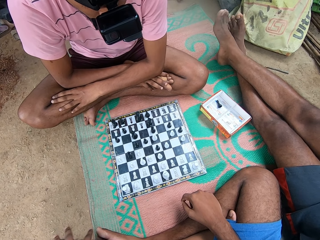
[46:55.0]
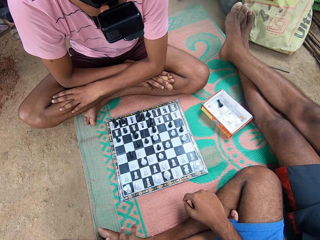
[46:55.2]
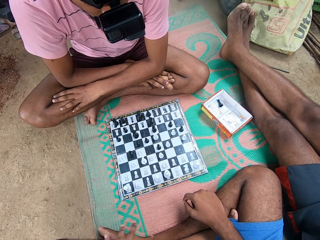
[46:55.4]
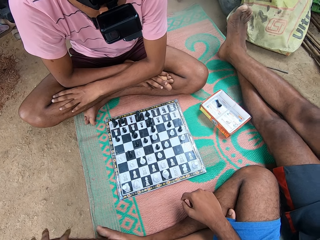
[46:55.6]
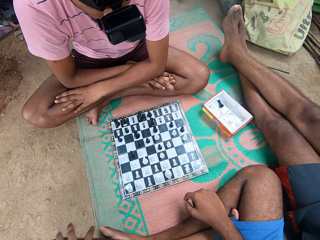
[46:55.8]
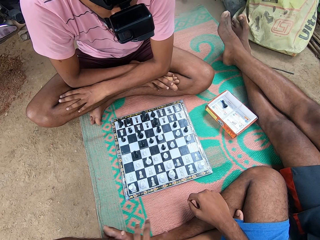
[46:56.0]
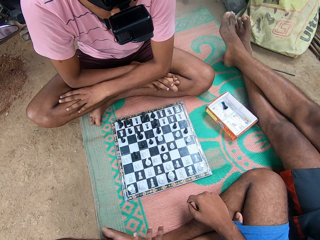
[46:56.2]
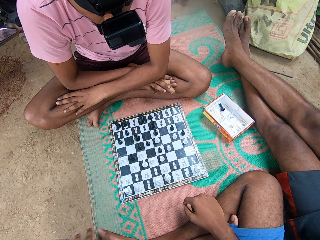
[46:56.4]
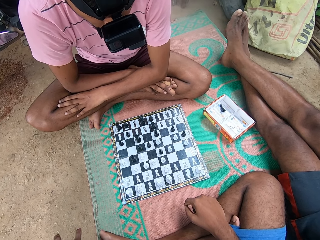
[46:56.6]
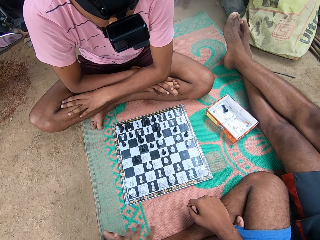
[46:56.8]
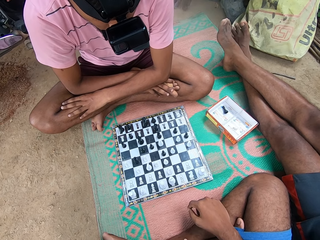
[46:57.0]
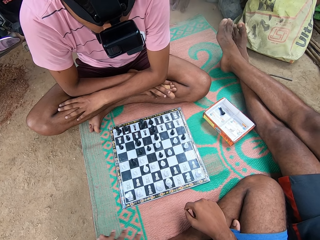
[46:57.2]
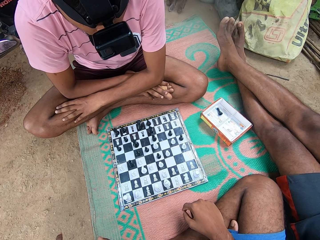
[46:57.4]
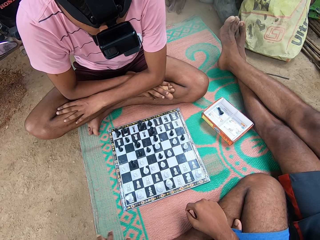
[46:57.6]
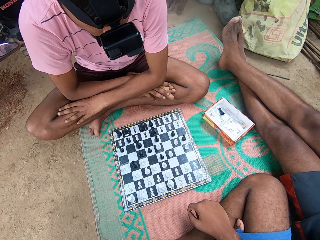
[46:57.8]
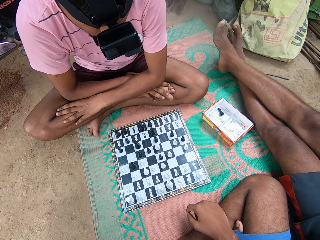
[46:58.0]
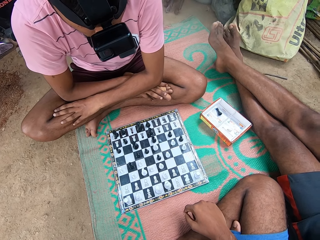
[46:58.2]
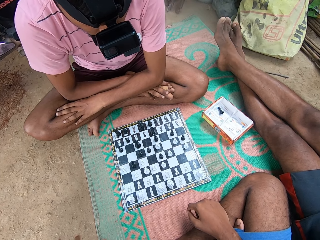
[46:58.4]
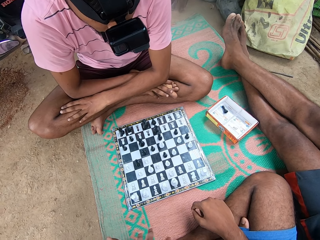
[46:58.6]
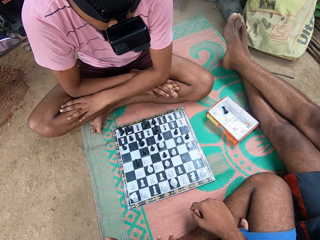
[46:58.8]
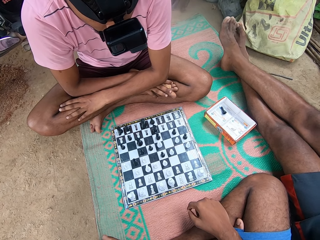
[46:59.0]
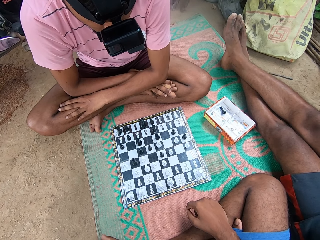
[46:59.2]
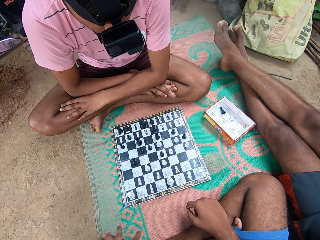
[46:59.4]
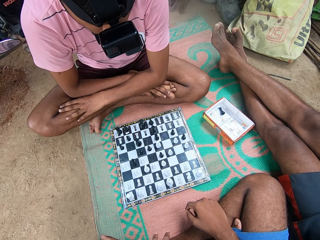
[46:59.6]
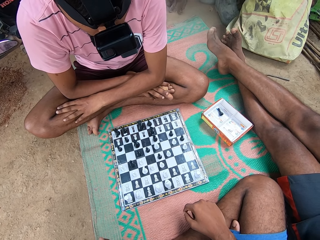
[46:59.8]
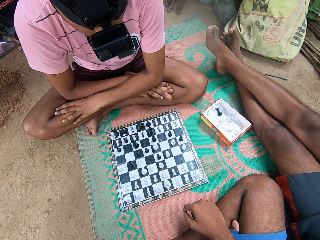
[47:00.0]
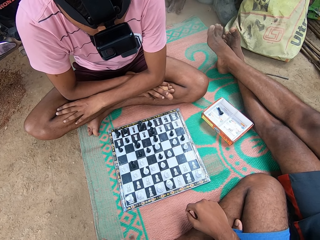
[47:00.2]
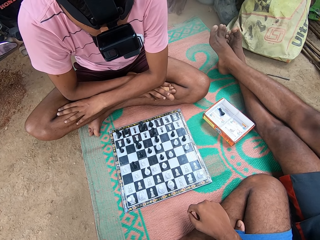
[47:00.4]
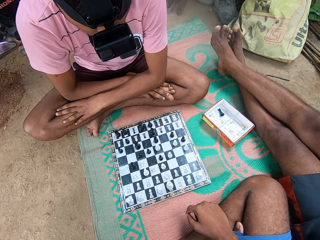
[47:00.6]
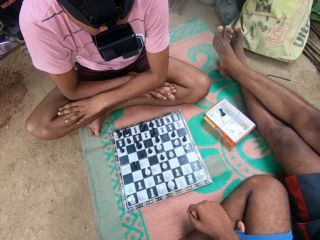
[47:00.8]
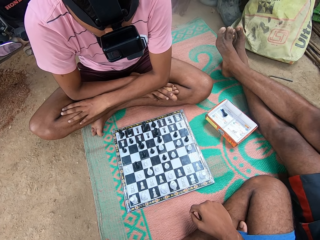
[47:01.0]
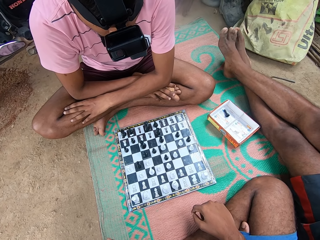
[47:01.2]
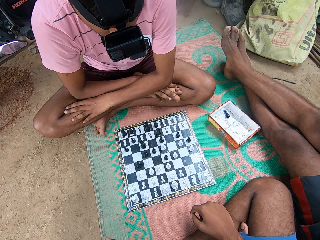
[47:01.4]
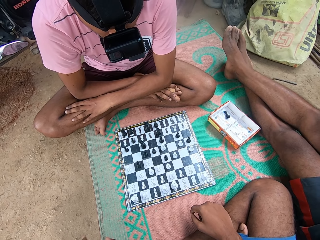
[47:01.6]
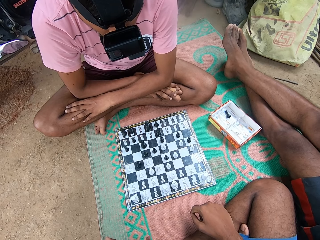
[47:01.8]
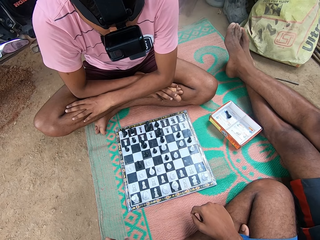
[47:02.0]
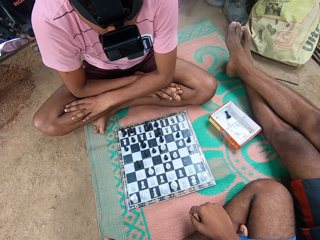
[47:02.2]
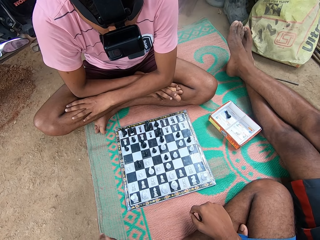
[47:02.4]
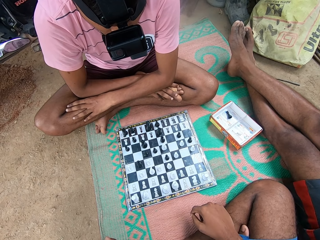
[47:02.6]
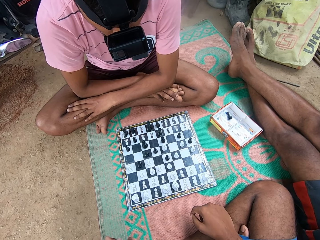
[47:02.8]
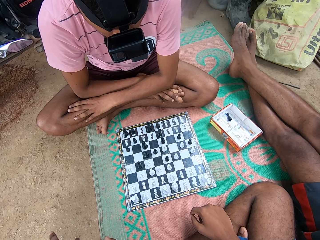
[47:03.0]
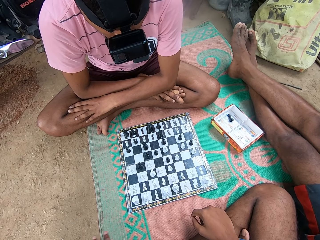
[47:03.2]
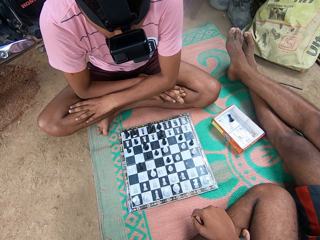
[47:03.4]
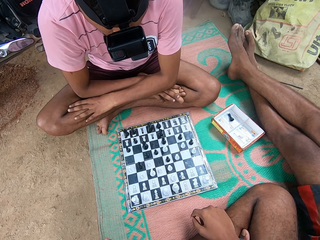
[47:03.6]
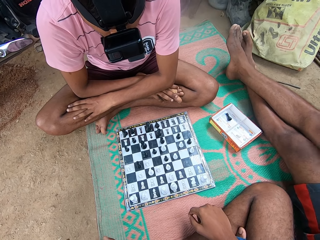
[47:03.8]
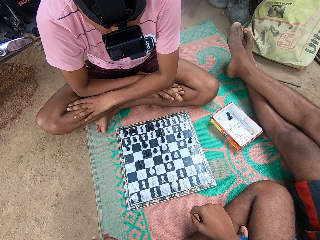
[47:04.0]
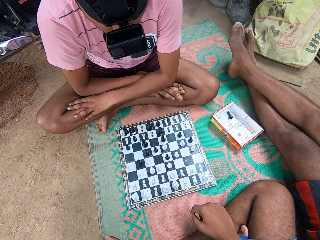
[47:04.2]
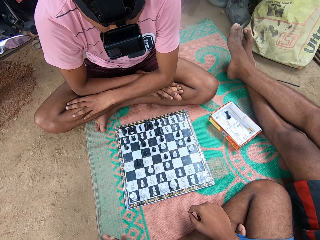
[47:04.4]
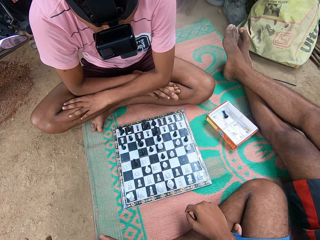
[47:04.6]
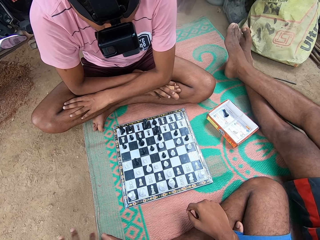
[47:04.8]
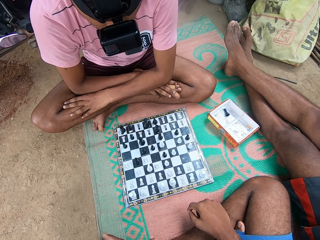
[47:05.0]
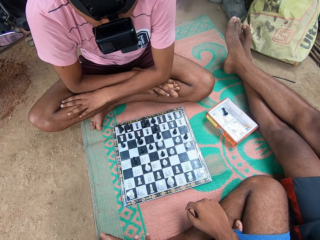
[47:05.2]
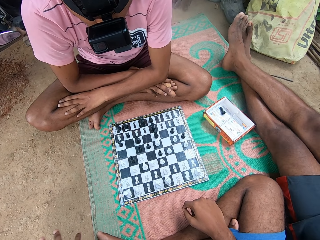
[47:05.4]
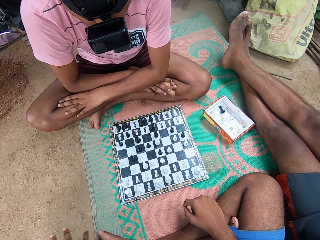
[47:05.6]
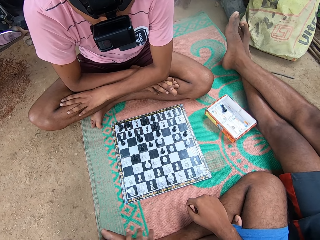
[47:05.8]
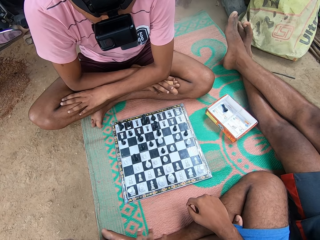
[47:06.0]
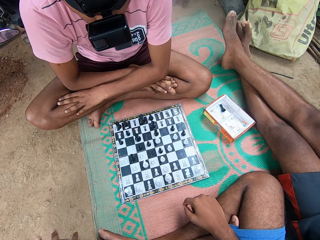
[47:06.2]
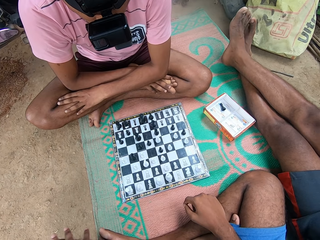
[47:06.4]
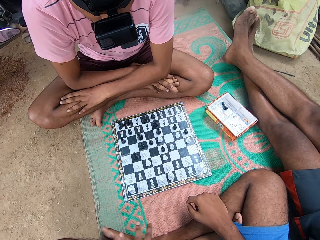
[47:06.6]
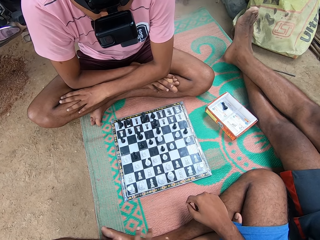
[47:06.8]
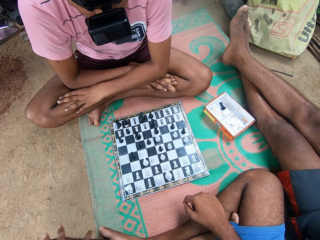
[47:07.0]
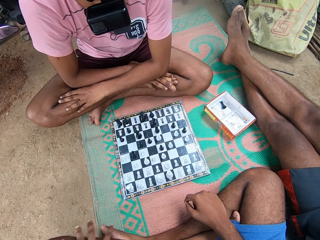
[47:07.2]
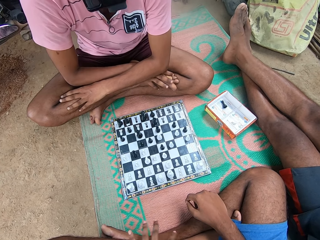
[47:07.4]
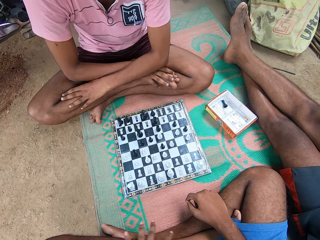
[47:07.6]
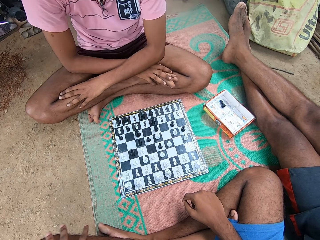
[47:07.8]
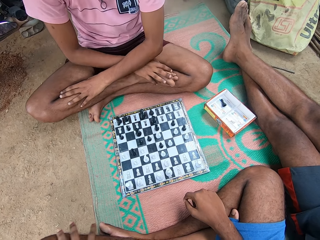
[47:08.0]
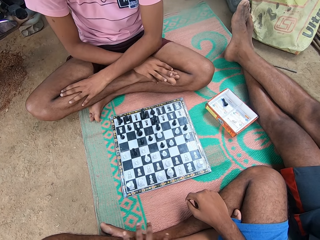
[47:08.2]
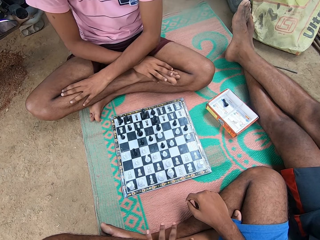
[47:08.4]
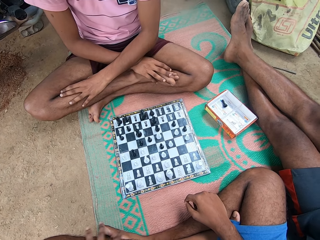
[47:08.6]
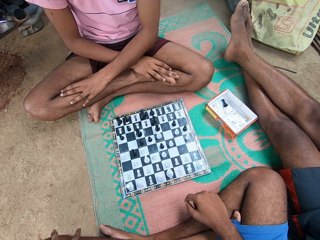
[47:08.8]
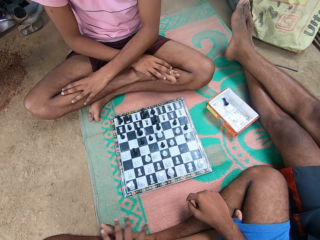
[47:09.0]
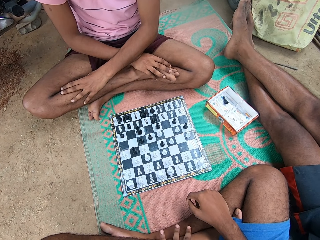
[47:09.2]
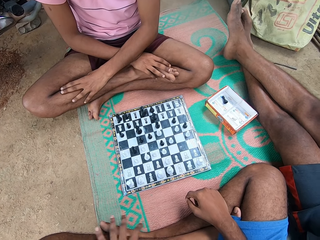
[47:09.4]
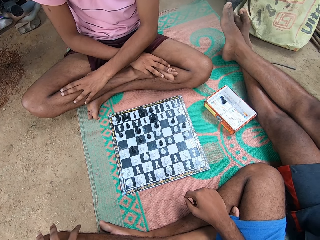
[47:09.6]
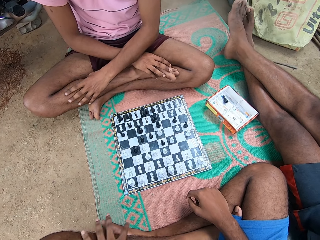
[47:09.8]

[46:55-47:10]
A man talks. Another man moves the hand and moves the legs. Another man moves the body.

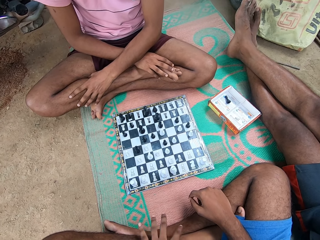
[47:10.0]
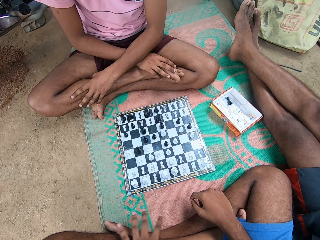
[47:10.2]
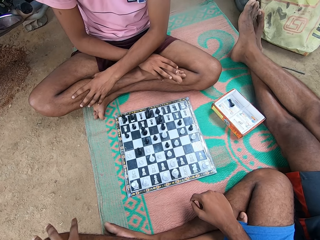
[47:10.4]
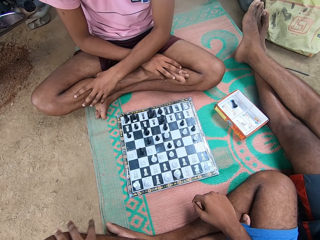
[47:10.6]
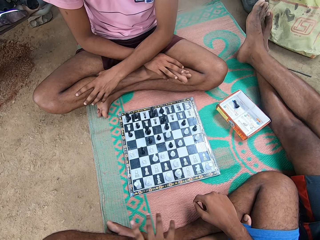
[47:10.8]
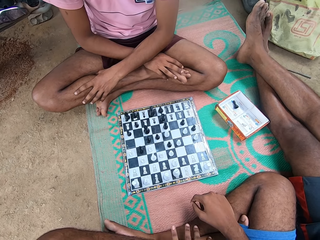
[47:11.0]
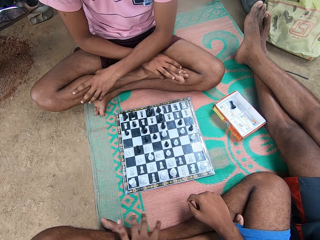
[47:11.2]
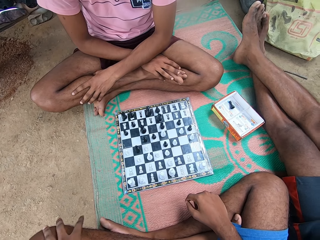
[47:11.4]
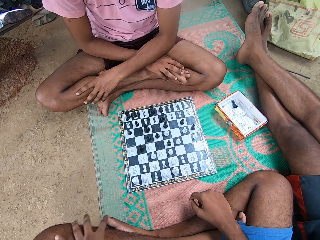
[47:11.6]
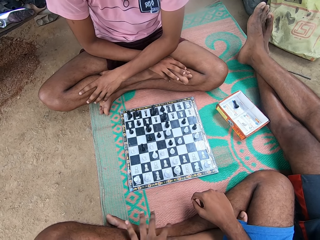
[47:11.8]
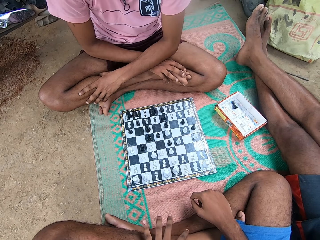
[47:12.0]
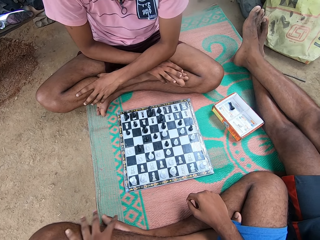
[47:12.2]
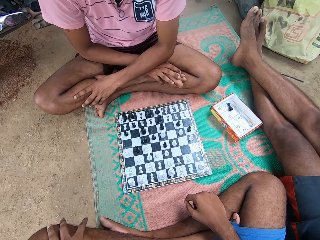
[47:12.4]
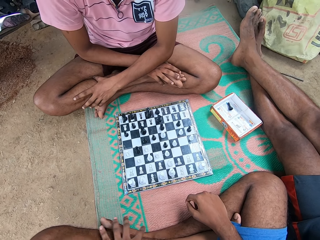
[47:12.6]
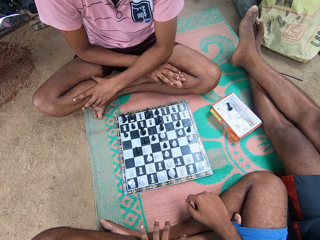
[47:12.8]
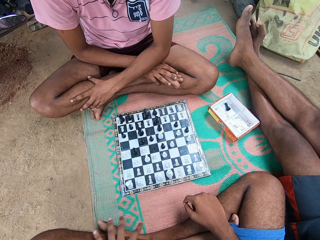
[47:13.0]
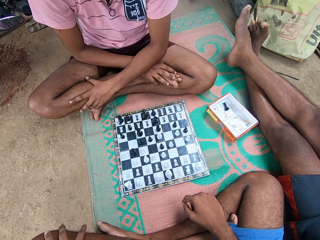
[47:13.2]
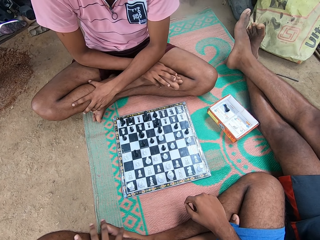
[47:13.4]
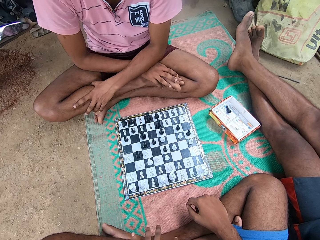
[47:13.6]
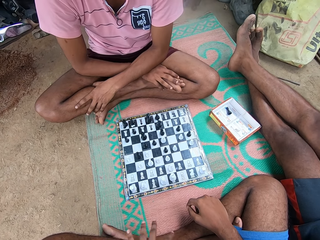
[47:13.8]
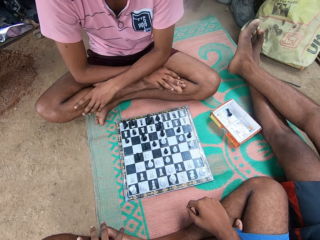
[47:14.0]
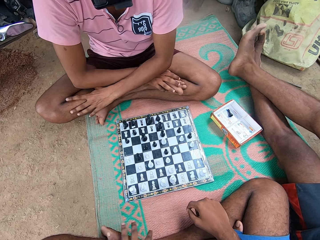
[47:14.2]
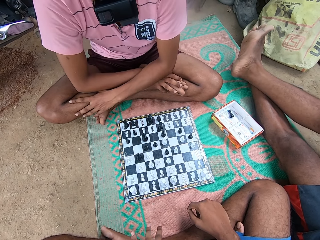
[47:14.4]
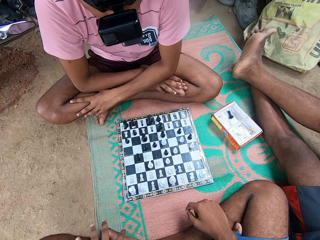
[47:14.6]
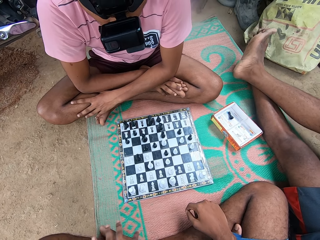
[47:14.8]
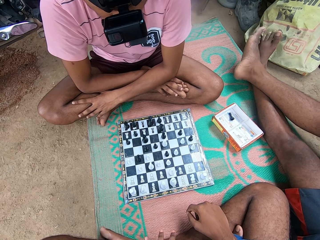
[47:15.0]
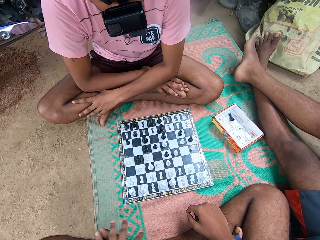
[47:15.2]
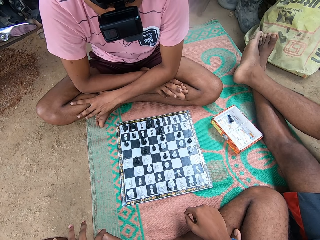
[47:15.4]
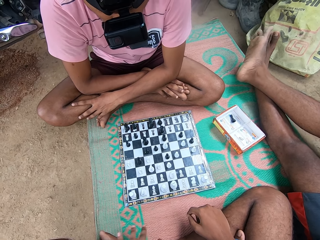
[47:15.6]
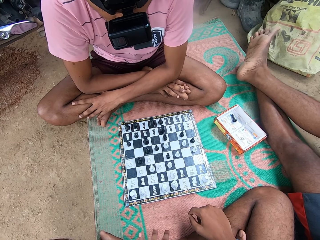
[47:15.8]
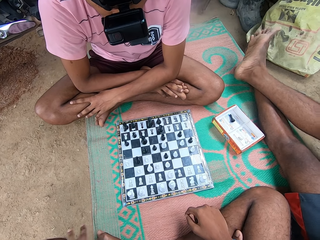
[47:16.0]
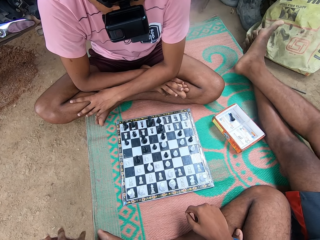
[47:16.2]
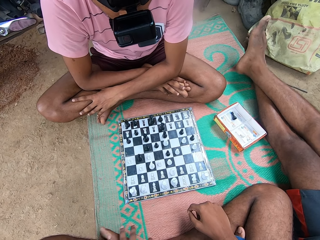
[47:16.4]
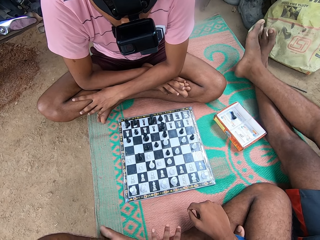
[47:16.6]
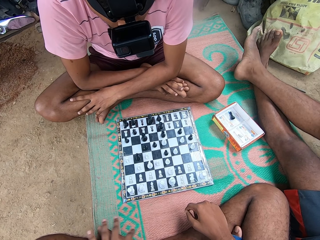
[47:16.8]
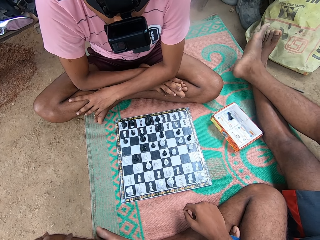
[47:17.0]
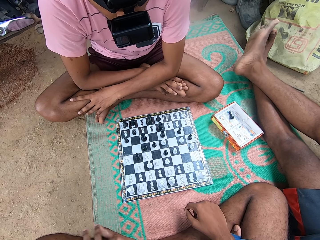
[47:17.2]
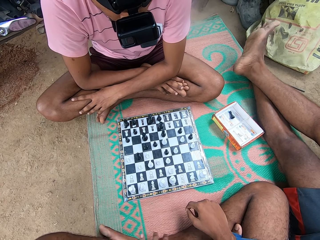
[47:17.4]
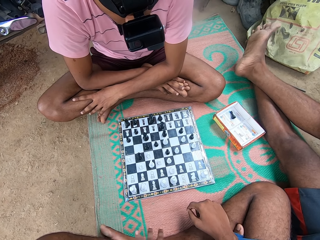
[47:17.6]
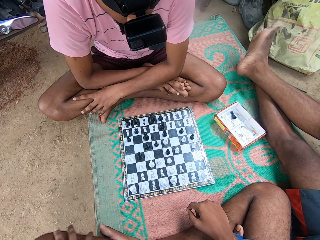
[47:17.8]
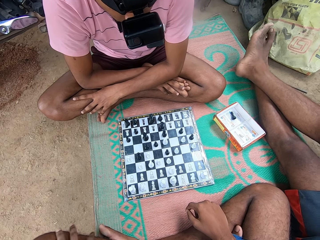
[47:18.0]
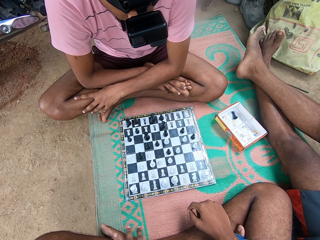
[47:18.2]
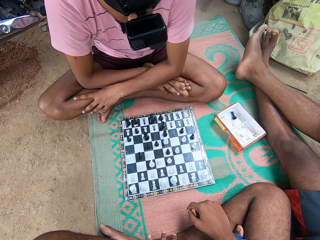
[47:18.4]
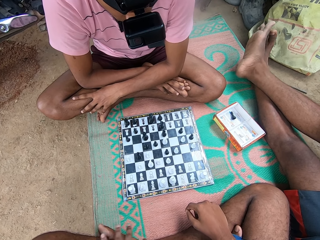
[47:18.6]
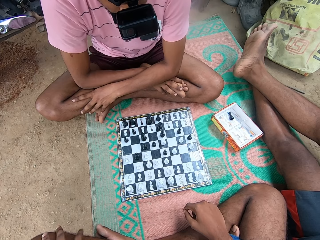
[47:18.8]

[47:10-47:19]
A man talks.
